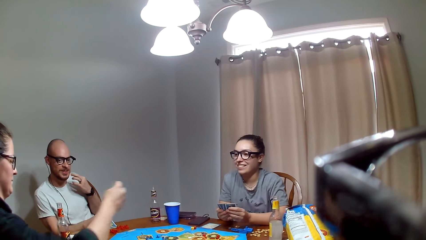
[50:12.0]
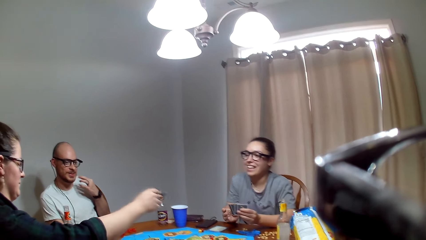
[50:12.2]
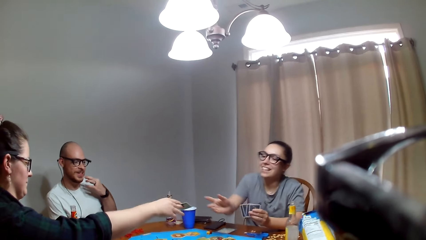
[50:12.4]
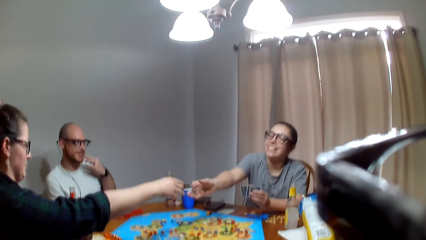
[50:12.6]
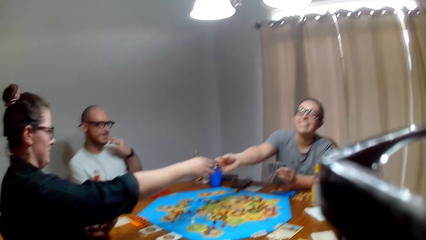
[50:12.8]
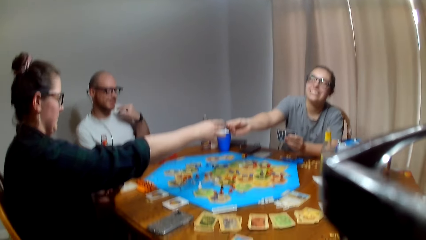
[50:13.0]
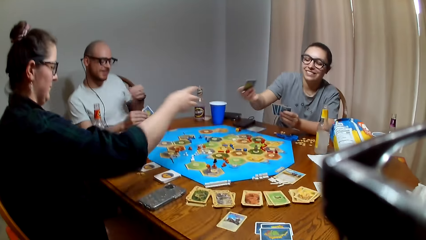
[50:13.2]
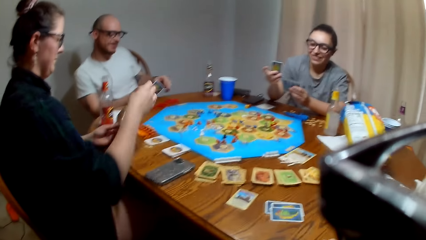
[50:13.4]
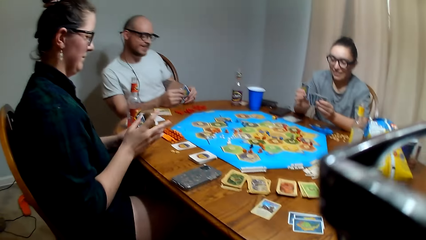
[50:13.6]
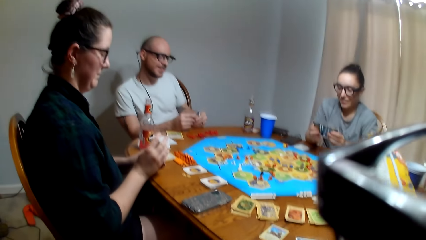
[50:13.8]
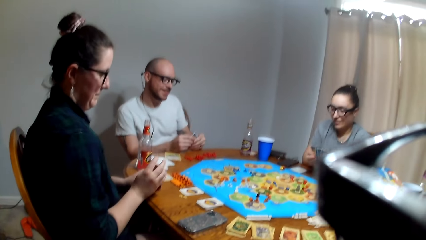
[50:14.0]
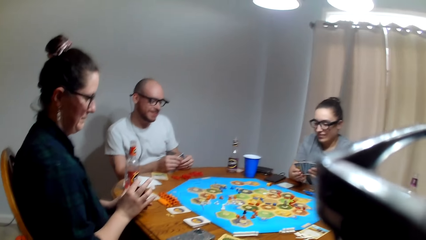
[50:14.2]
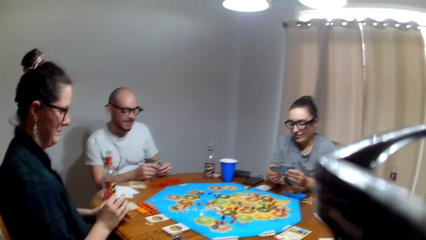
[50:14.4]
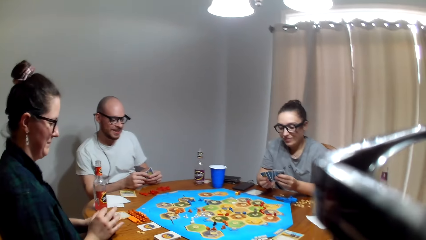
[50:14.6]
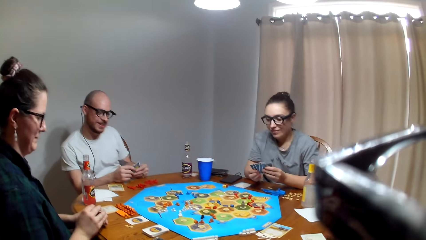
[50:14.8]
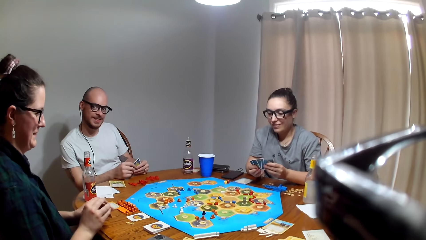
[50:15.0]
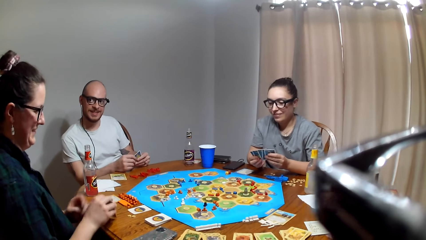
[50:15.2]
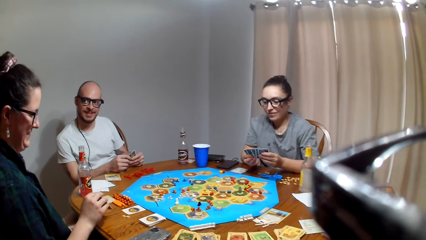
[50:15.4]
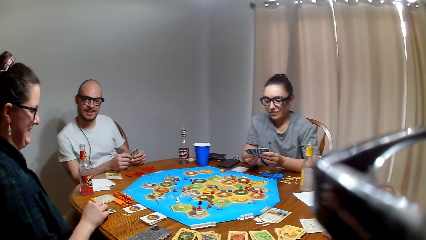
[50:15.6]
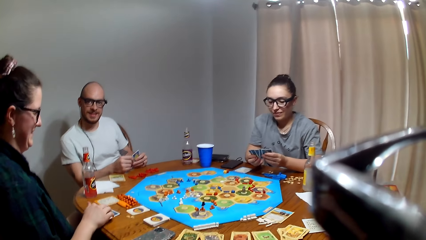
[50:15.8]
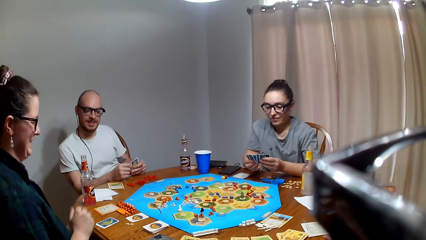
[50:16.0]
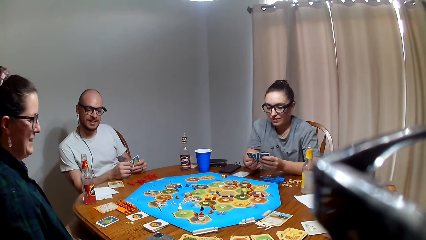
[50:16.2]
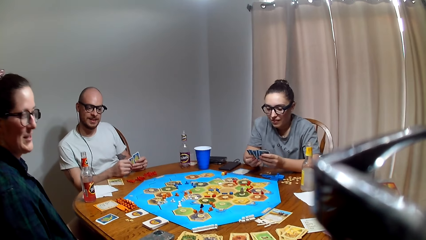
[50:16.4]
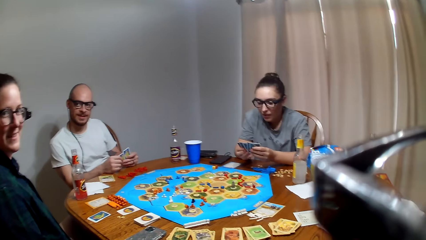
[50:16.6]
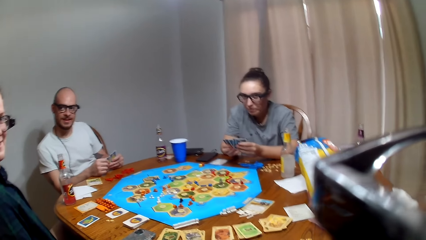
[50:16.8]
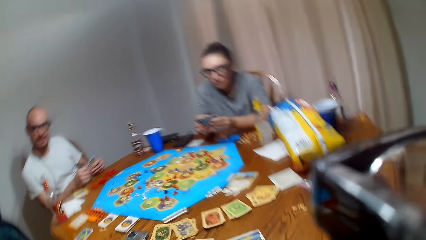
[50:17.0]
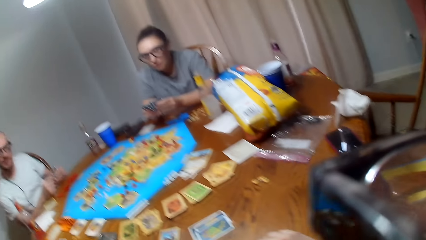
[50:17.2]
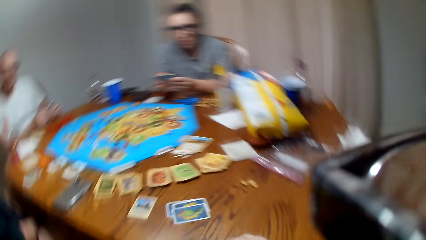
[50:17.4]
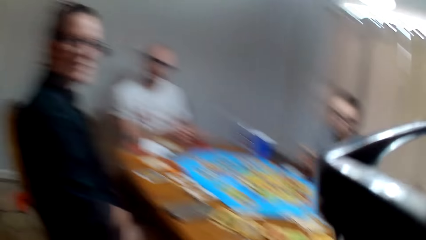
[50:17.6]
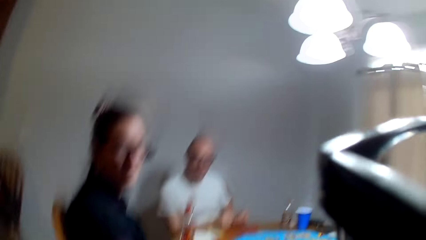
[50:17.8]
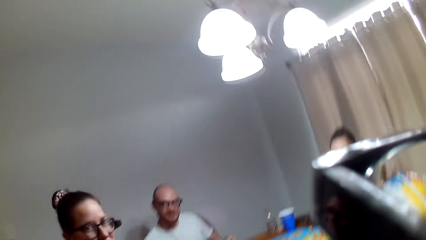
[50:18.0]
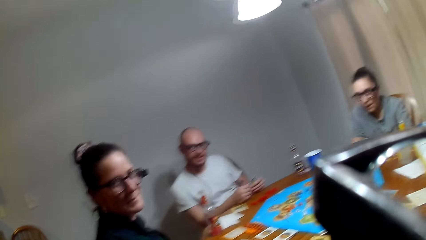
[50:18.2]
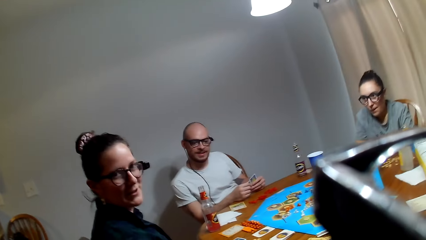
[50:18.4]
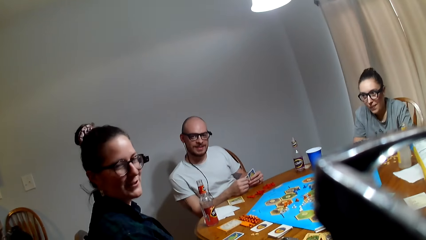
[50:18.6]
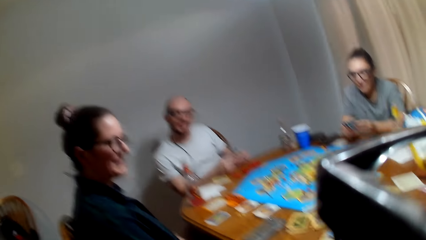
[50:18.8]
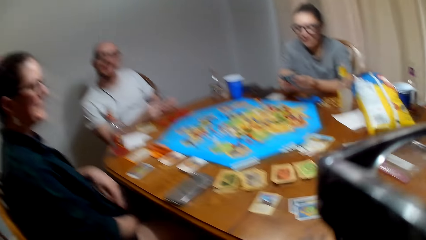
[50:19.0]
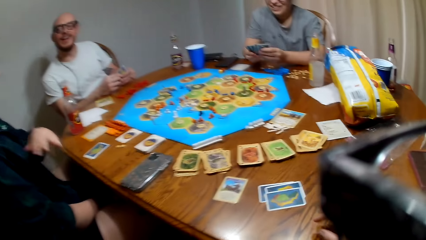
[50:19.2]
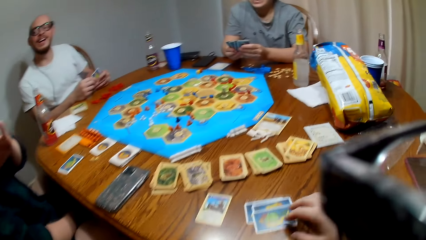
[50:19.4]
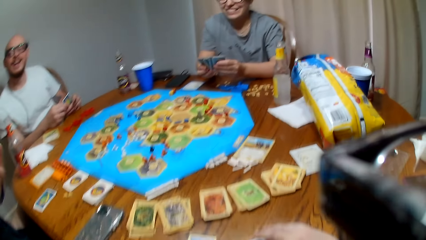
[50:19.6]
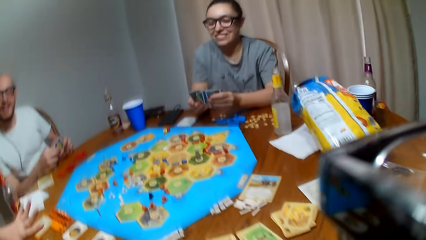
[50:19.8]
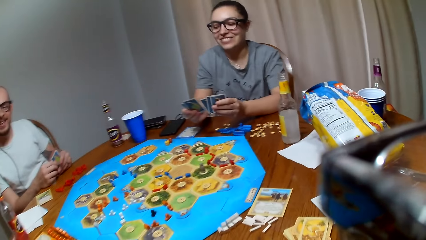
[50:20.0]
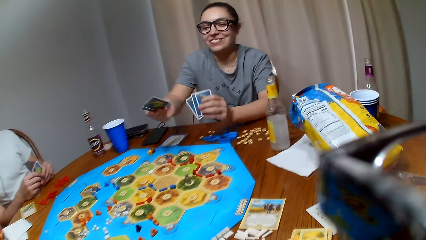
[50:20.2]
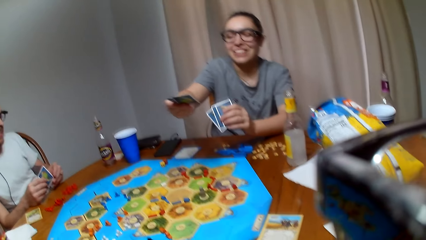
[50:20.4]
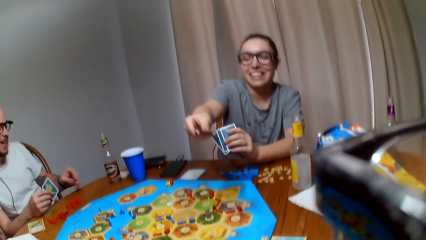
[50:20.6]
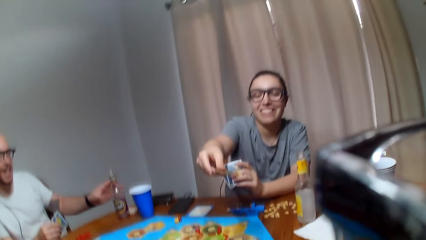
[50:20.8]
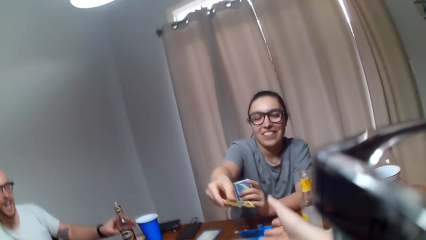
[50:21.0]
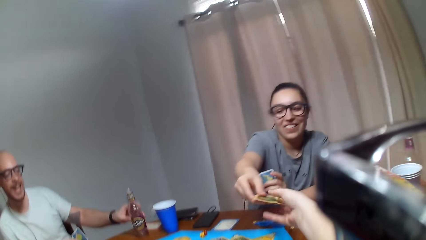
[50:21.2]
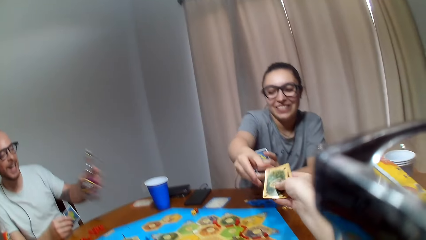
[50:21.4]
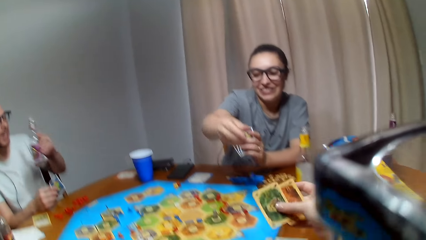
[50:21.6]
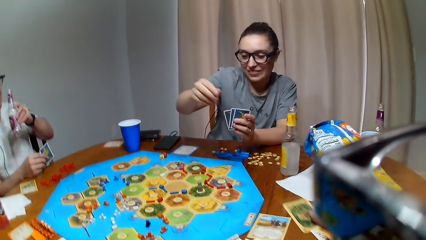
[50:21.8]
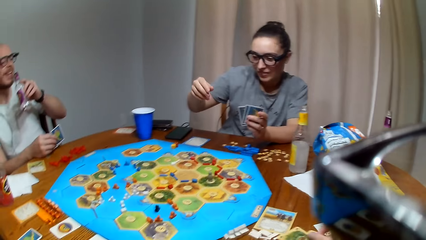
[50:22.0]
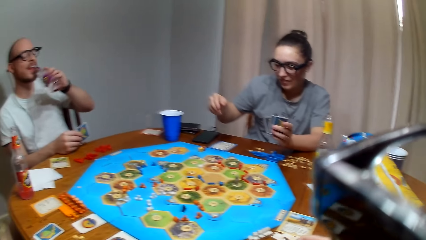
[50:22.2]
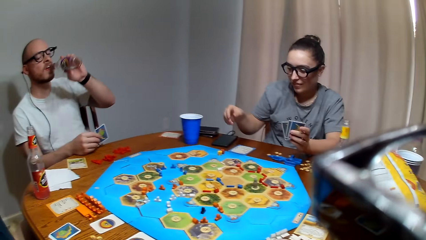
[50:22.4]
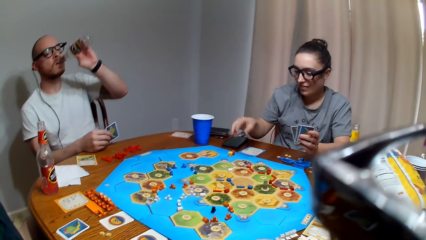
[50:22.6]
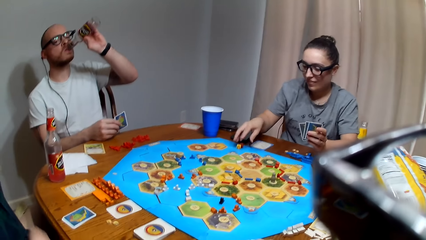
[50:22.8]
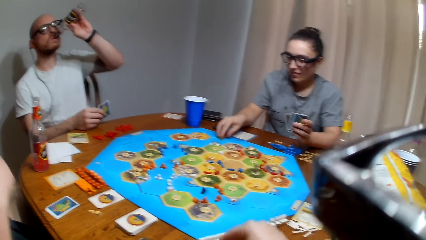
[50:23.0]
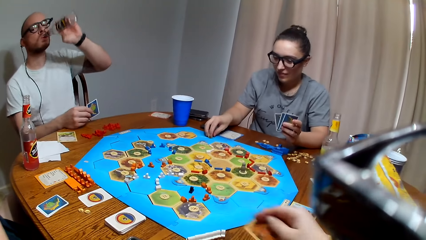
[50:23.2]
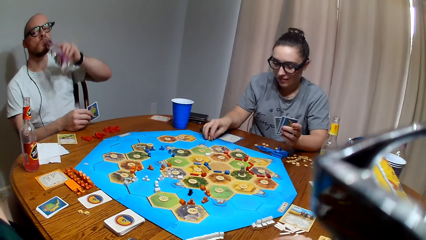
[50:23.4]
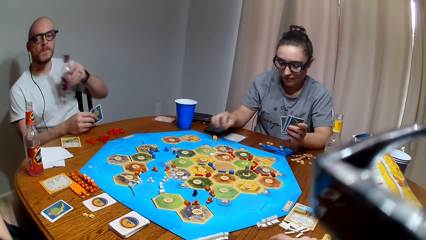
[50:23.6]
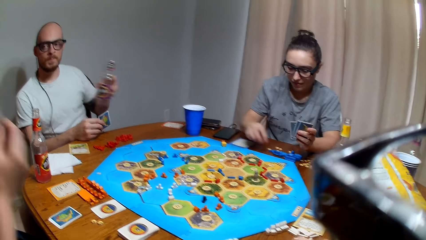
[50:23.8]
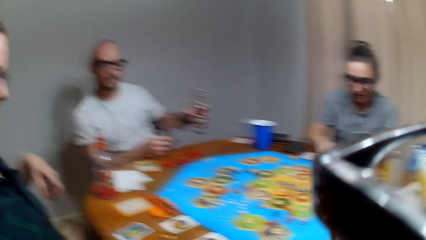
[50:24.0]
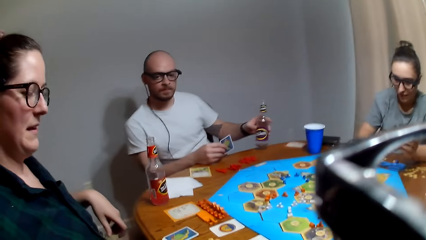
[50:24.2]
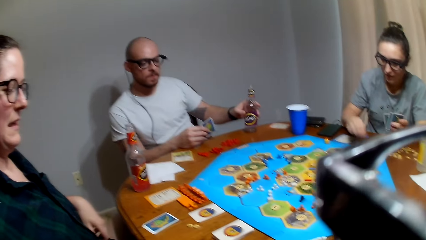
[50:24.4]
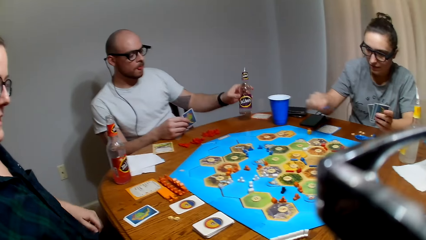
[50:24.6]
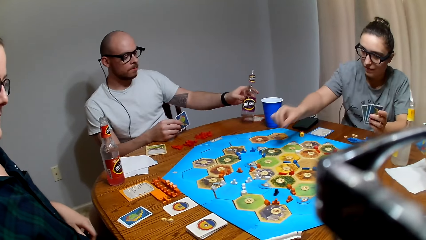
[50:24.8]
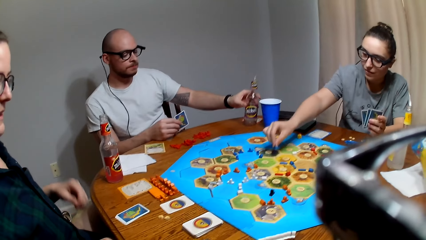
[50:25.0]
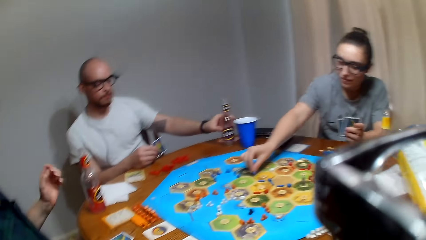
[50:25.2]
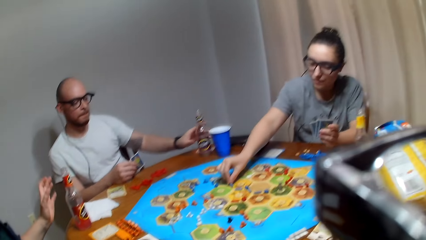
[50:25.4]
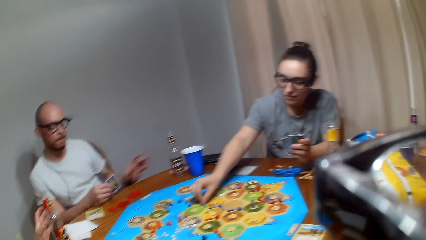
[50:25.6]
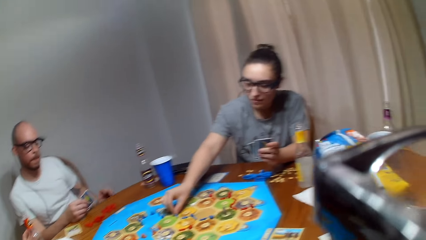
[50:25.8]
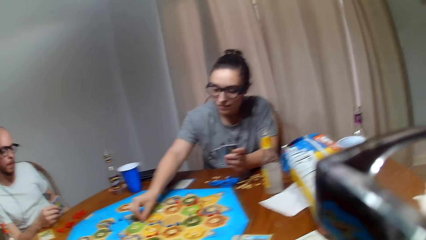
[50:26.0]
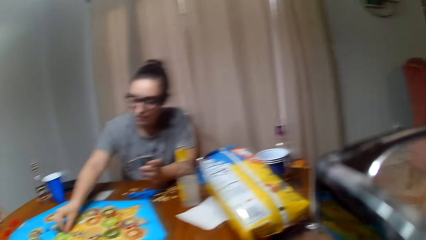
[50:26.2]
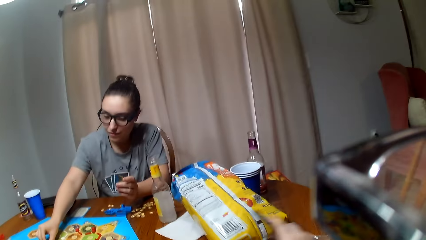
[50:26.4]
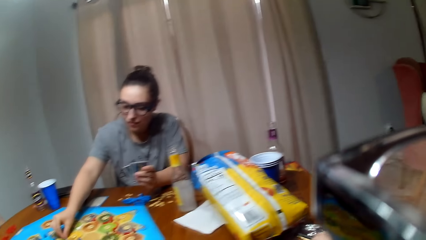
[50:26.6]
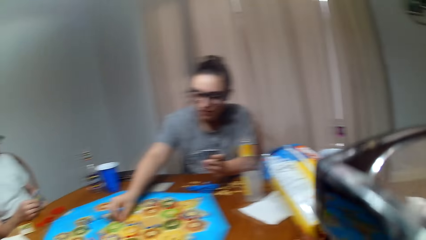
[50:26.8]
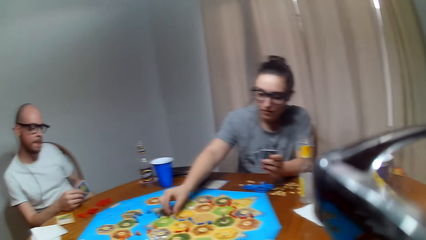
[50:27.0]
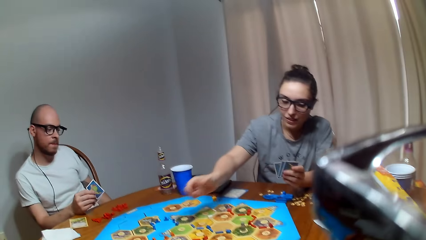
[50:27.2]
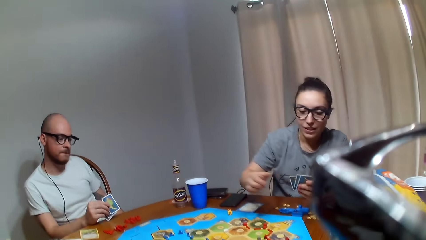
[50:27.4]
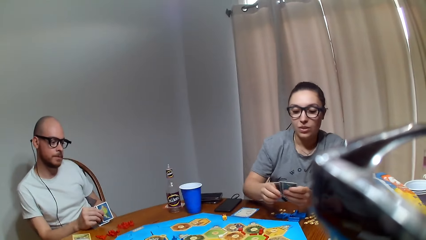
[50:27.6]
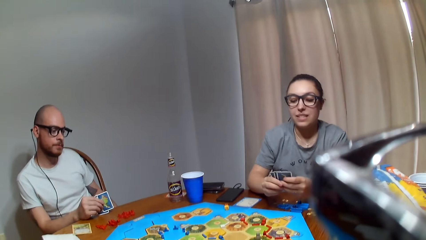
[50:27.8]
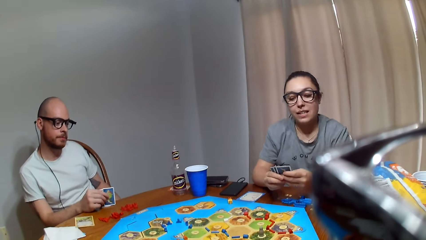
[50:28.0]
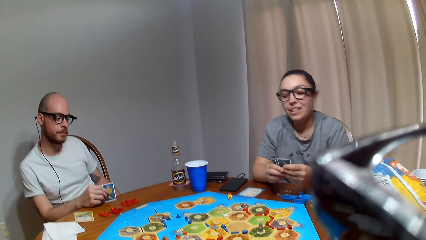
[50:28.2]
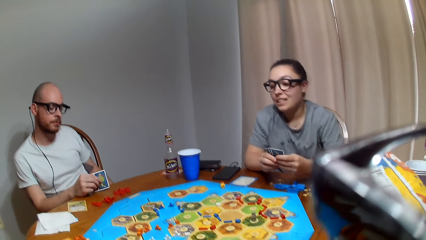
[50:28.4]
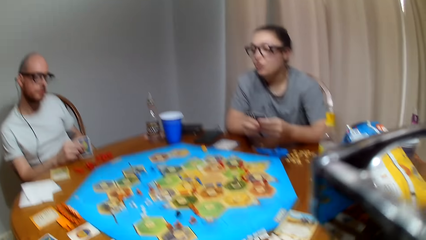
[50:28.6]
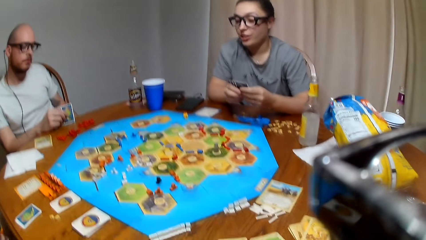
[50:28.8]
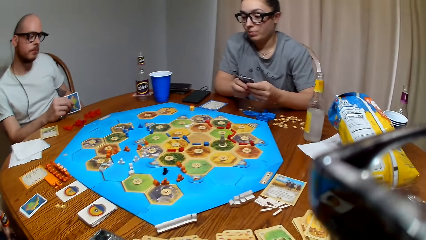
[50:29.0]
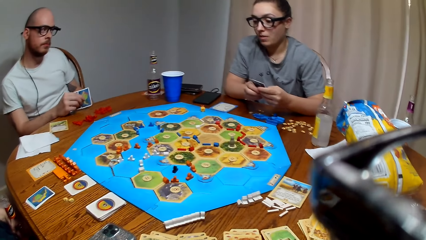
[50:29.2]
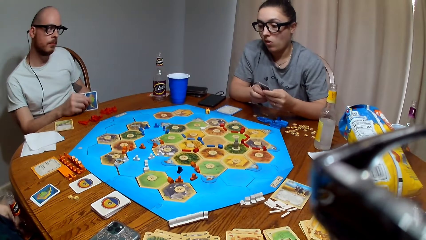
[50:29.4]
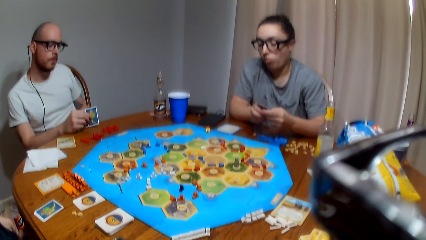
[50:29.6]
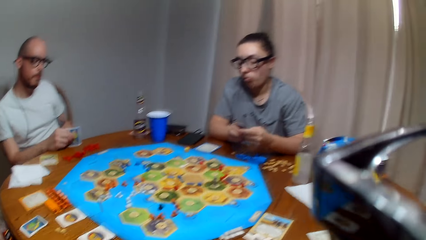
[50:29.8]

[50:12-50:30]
A lady picks a card from another lady. The other lady places a card on the table. A person gives another person a card. A man picks a bottle from the table. The camera wearer picks cards from the first lady. They hold them on the left hand. The man takes the drink. The first lady grabs the dice on the Catan settler board. The first lady picks a city from the table and places the city on the Catan settler board. The man places the bottle on the table.
